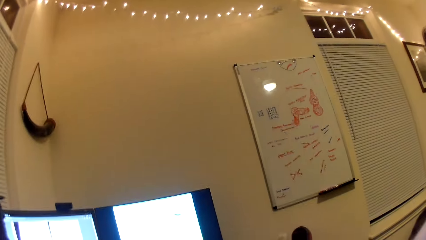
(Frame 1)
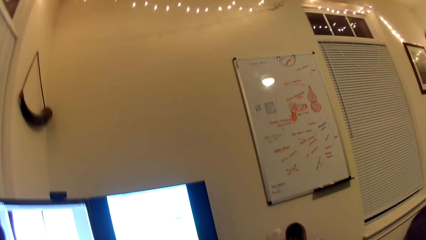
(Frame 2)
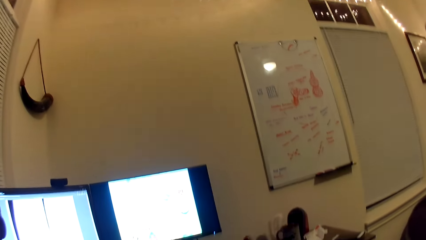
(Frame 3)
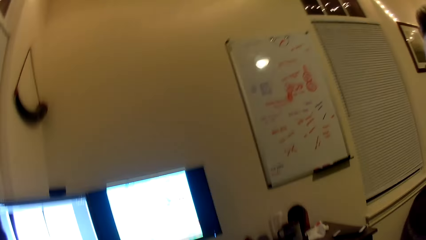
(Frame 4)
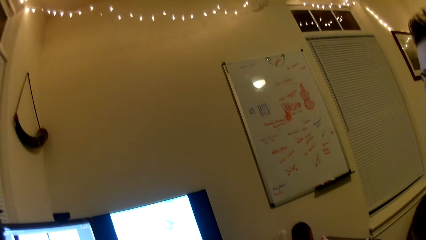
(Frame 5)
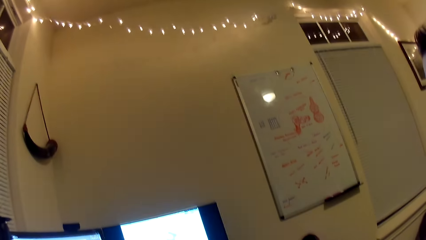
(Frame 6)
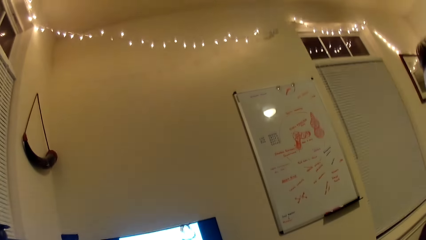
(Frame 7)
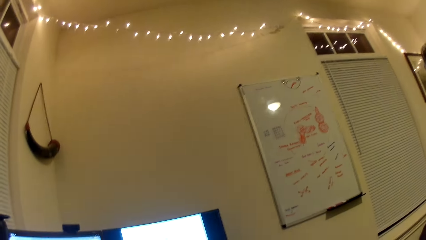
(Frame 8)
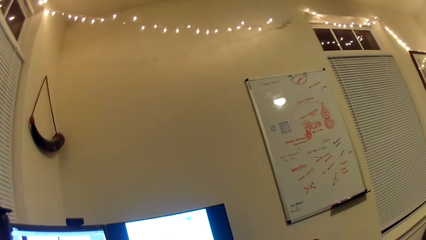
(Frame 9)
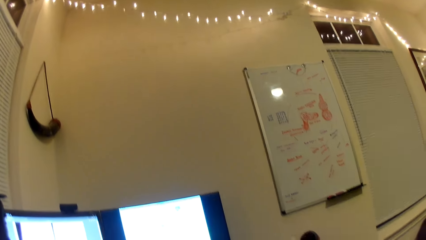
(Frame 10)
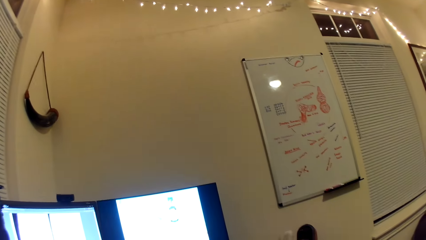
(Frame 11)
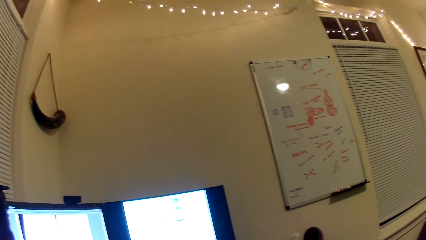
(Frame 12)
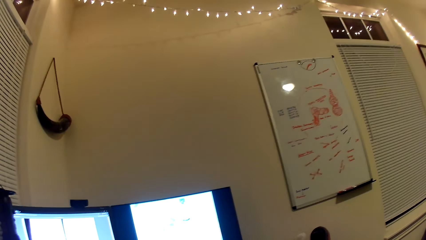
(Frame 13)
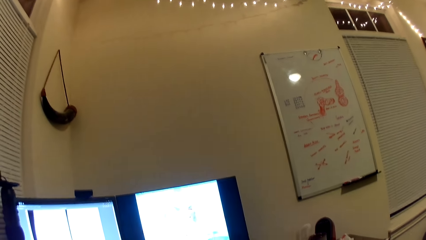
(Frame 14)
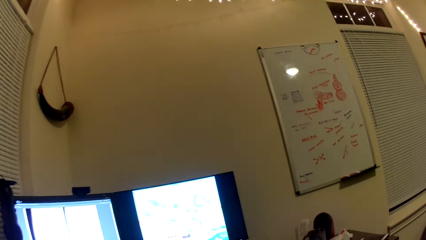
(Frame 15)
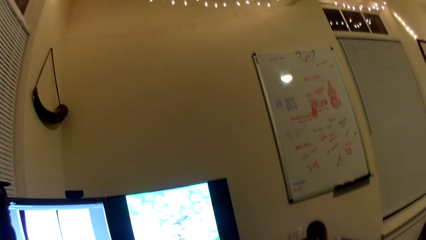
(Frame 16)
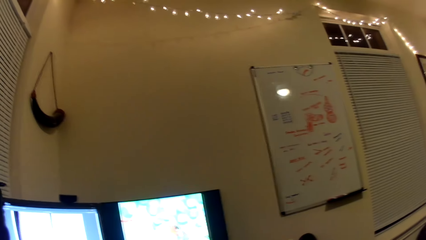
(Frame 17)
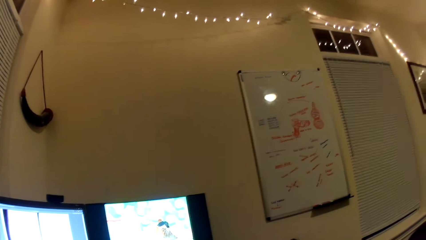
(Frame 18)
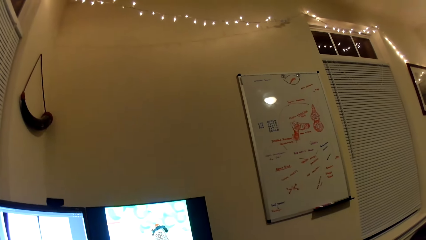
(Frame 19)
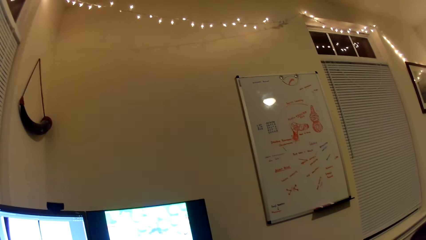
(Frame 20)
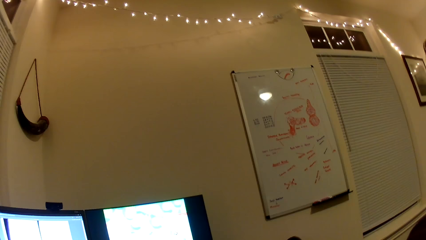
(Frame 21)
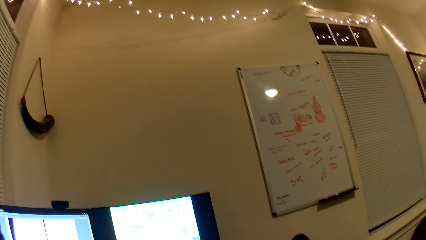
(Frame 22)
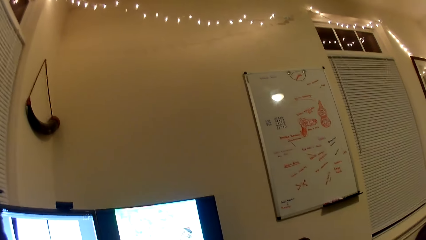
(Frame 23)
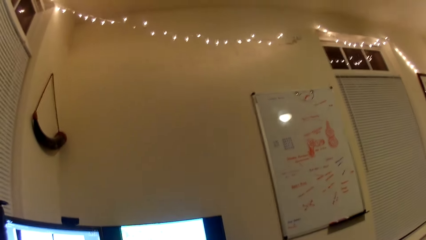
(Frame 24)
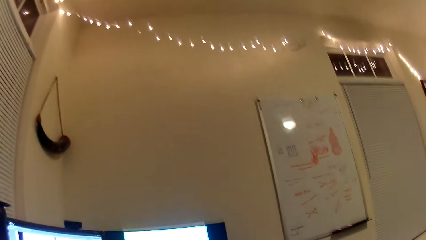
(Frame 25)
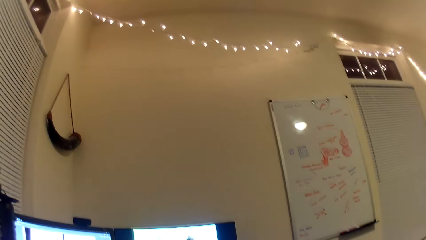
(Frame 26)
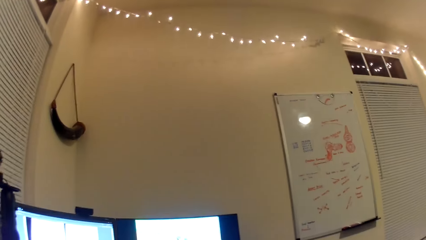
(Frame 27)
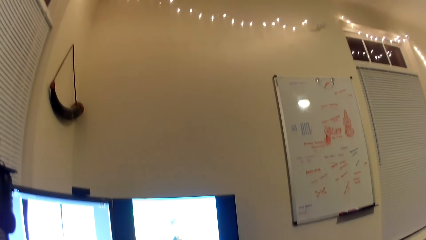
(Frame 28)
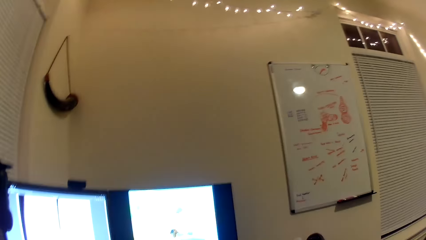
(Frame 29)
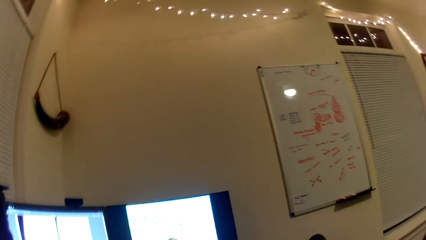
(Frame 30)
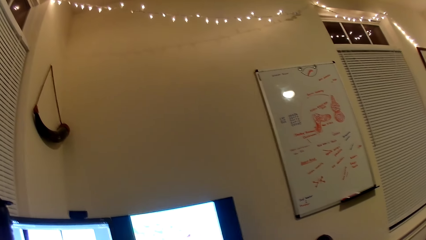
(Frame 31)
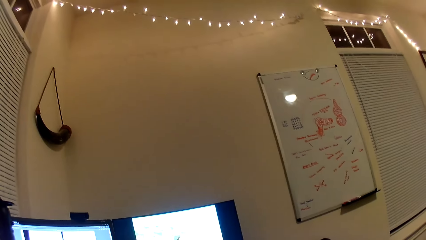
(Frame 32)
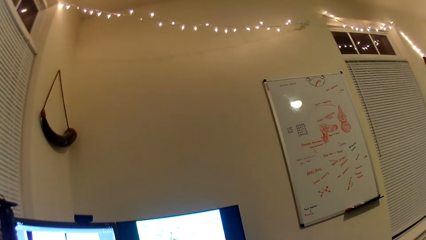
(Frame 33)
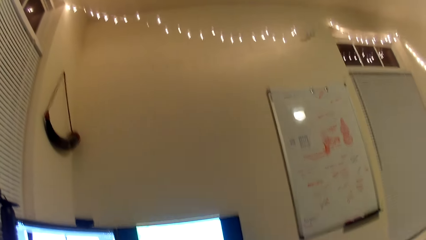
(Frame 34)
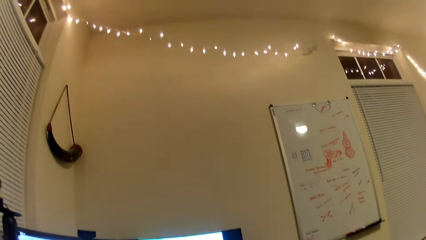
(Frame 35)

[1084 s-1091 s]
The camera wearer talks to a man.

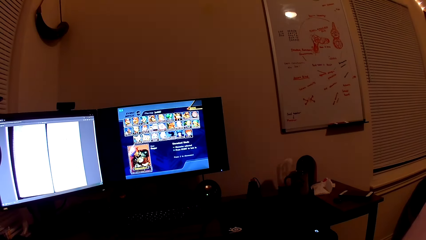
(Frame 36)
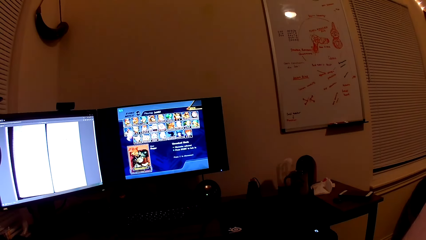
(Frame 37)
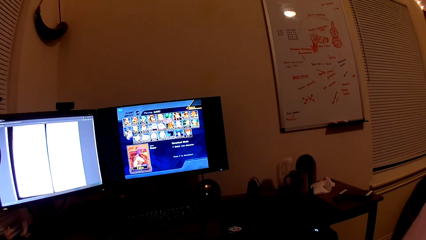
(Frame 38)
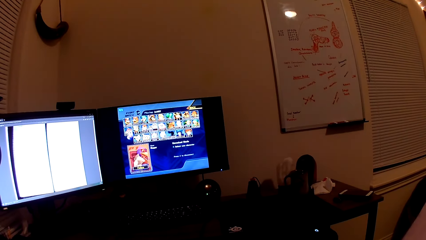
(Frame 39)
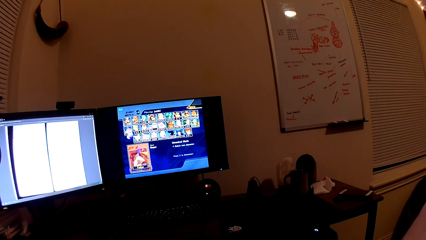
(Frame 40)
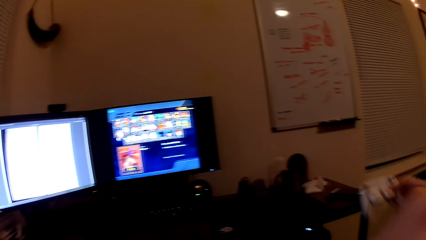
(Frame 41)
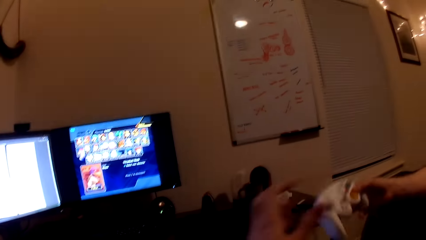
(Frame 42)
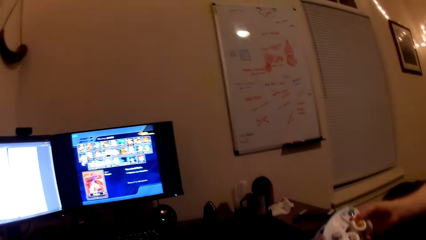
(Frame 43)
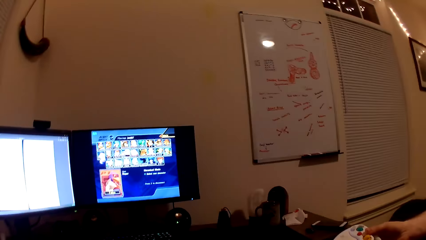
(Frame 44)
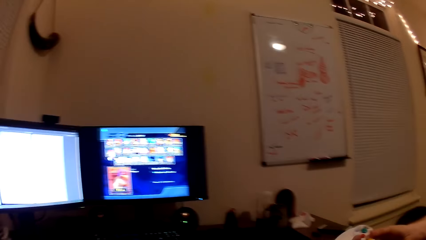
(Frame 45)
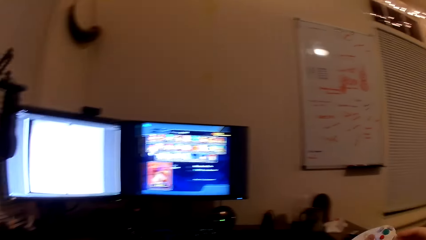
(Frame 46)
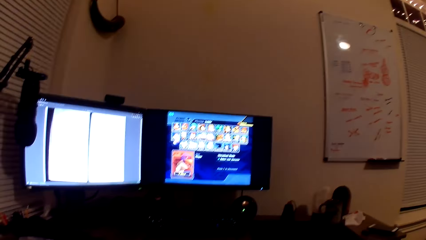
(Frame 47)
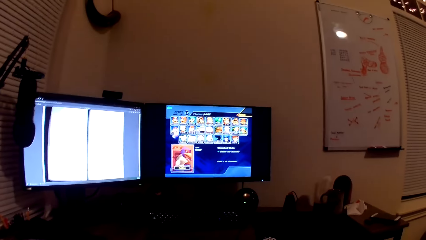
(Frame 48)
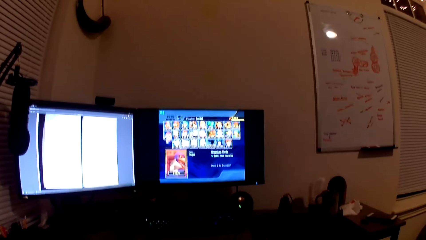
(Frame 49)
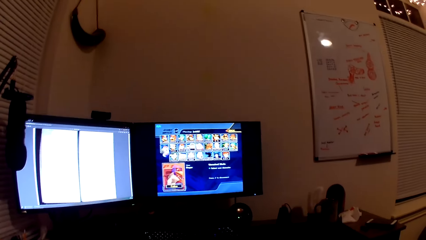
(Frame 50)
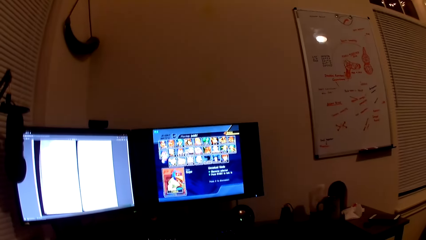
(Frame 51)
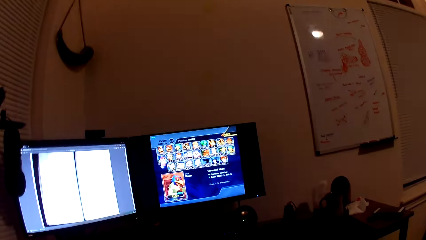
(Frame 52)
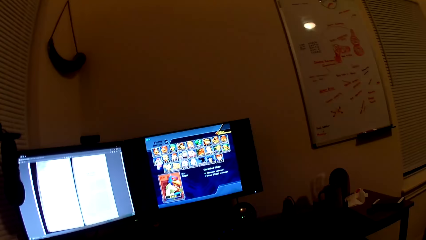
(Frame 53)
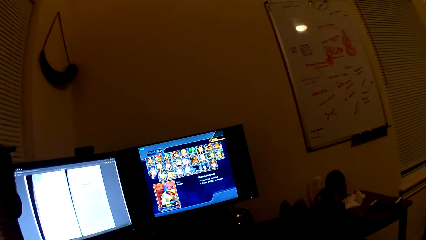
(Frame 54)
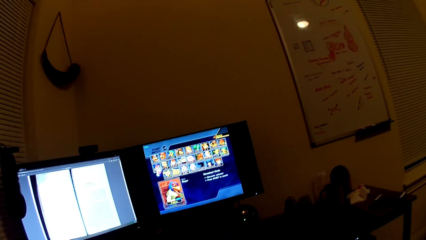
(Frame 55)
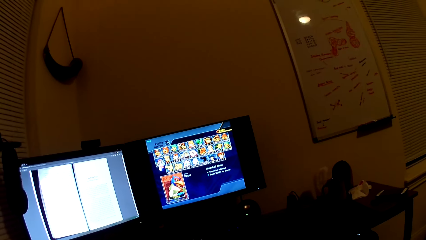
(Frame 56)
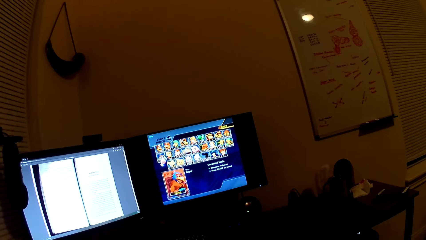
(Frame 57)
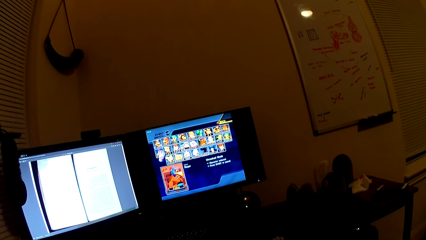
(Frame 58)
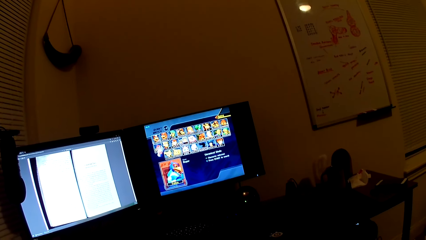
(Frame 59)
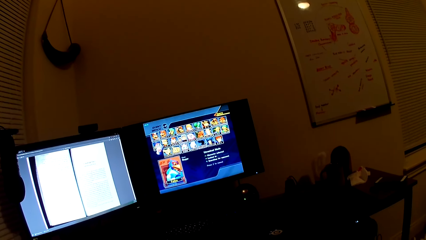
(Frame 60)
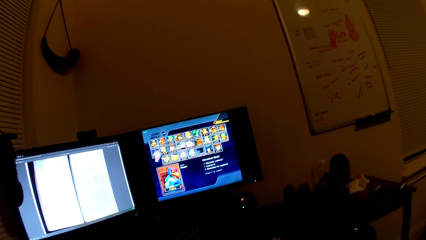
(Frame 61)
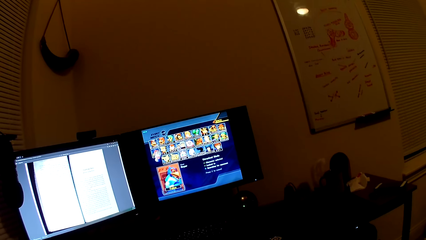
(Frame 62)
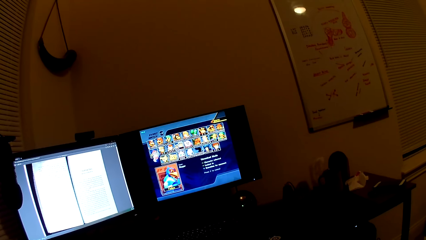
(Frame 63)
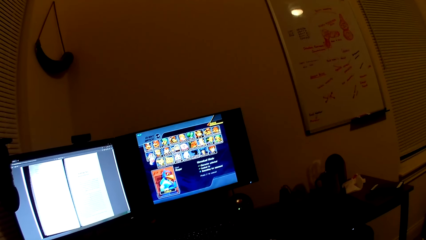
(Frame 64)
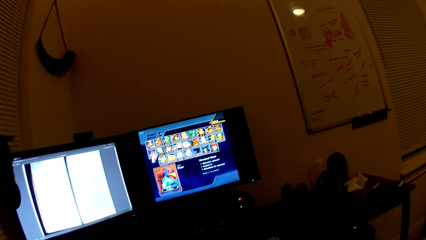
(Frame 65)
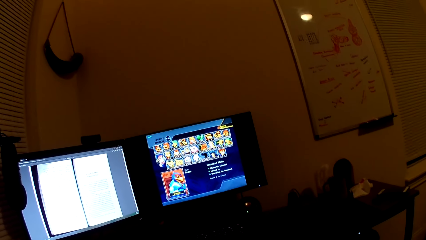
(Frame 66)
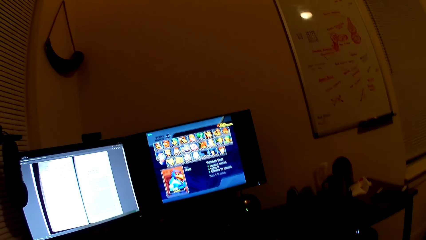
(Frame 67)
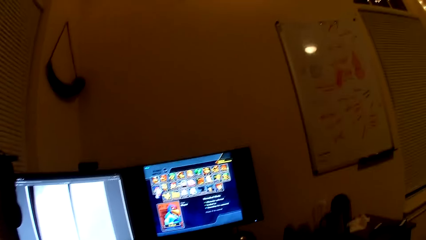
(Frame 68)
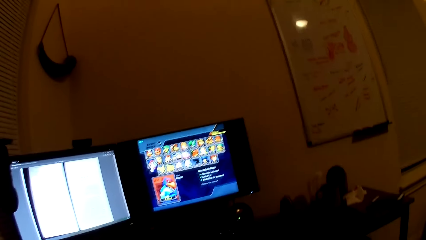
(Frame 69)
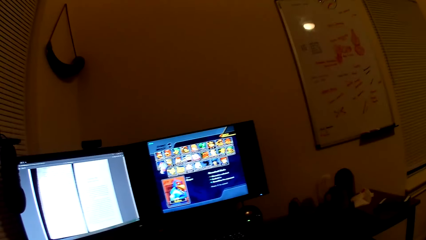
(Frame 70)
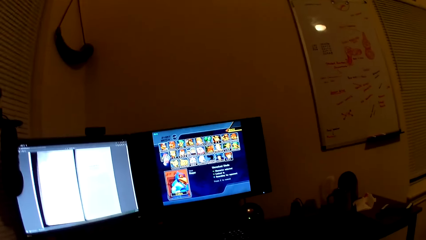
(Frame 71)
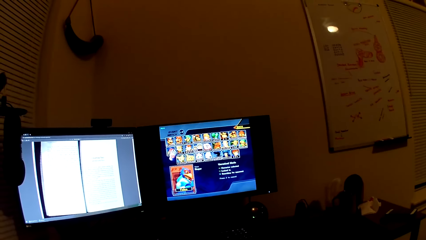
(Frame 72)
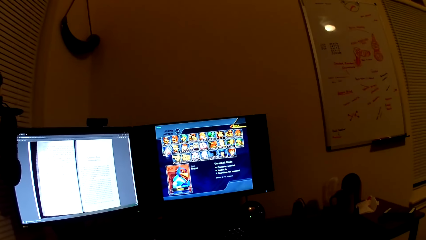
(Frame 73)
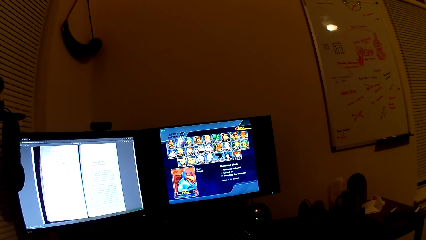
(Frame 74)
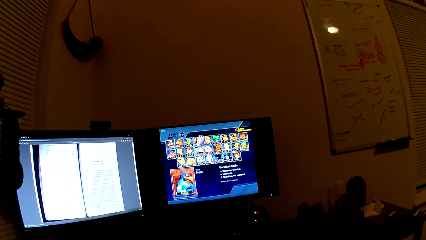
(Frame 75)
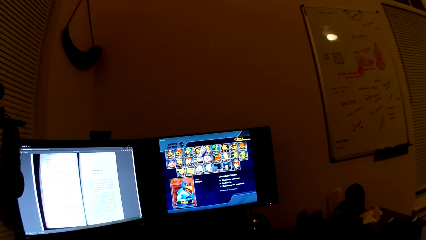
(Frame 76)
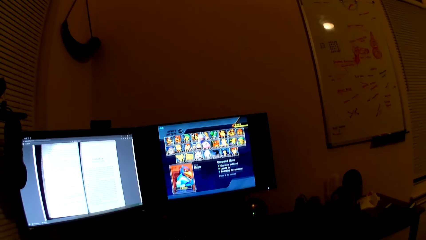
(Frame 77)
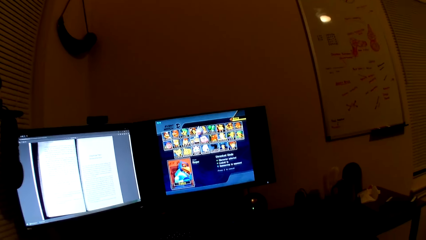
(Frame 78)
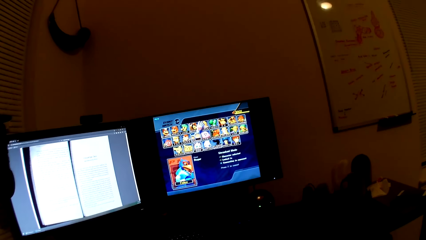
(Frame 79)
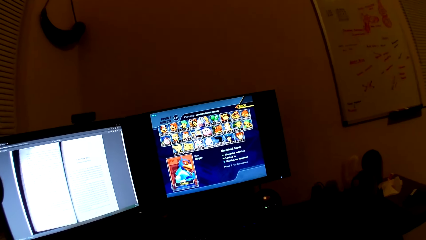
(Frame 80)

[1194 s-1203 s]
A person hands the camera wearer a gaming pad. The camera wearer plays a game on the computer.
